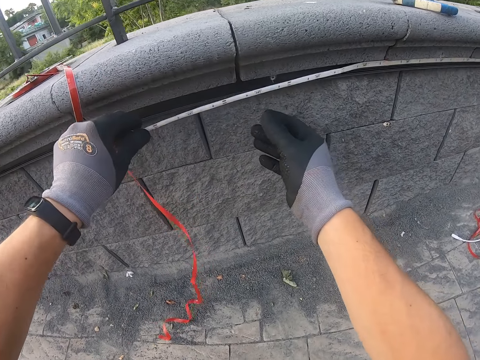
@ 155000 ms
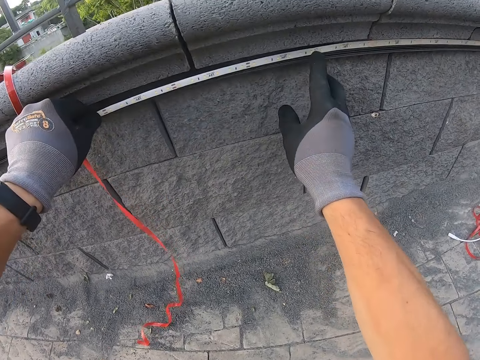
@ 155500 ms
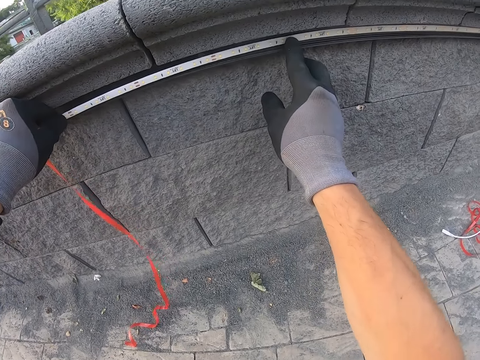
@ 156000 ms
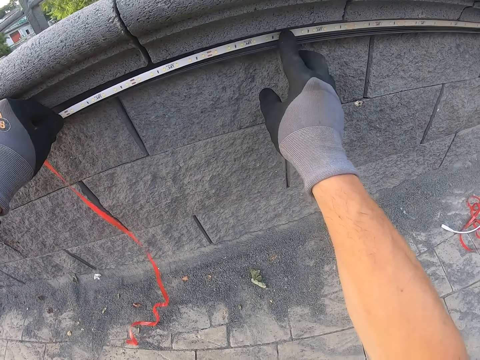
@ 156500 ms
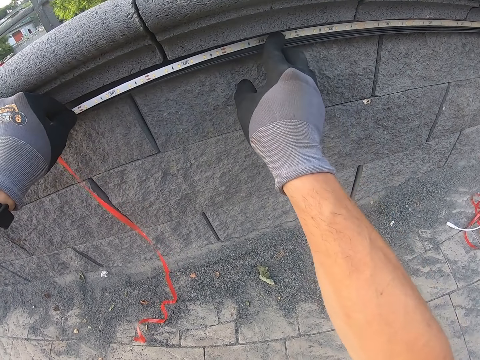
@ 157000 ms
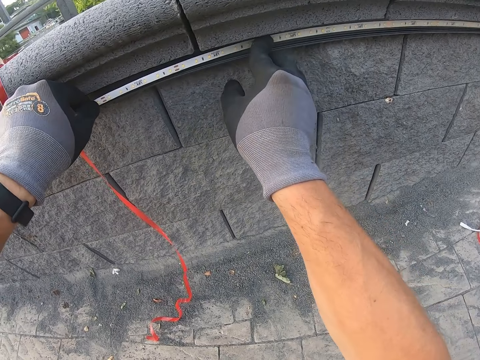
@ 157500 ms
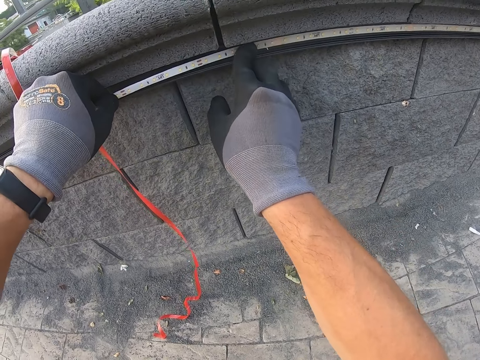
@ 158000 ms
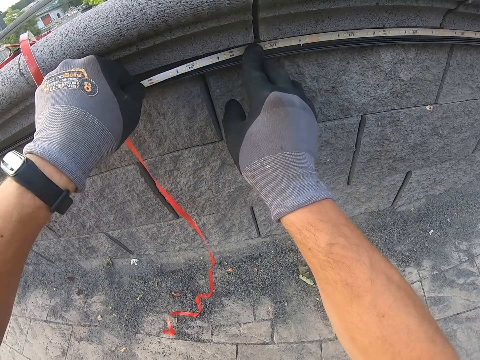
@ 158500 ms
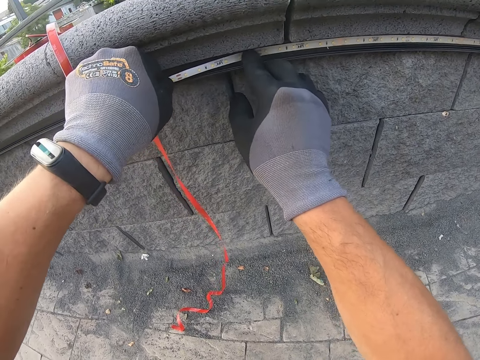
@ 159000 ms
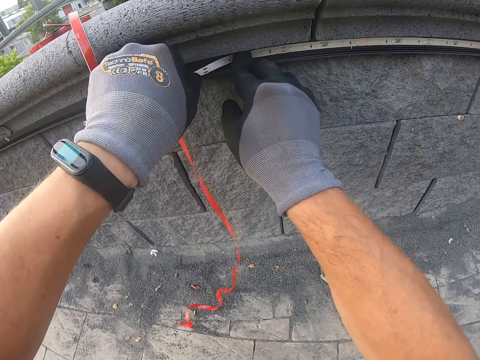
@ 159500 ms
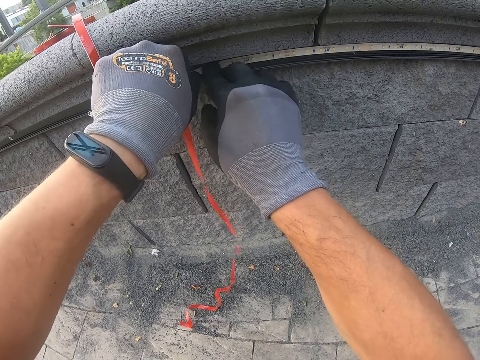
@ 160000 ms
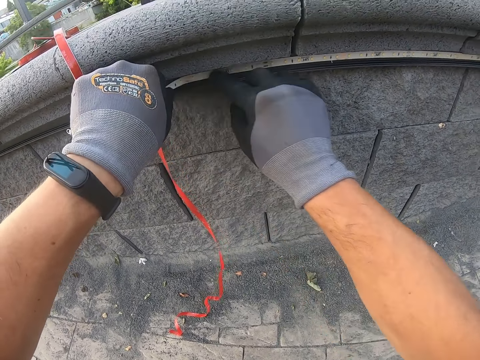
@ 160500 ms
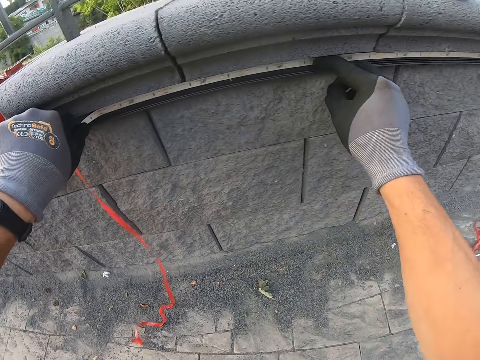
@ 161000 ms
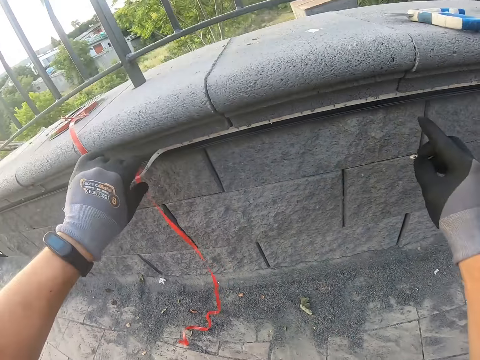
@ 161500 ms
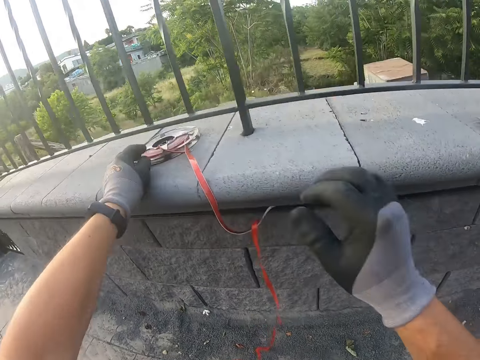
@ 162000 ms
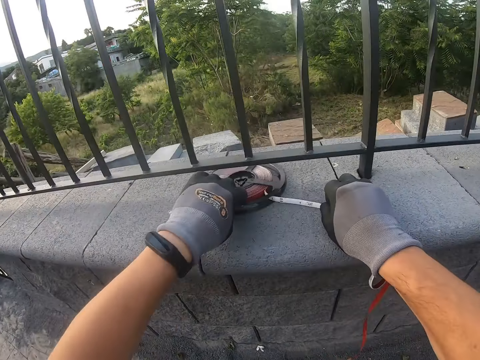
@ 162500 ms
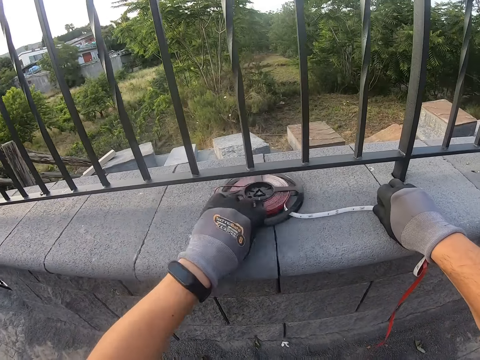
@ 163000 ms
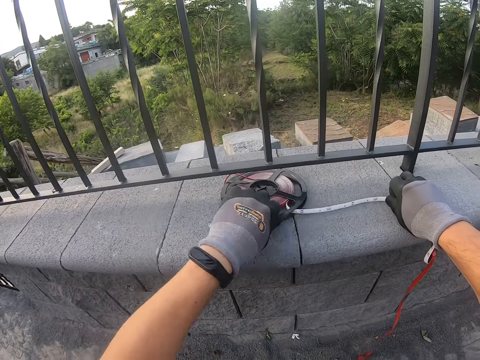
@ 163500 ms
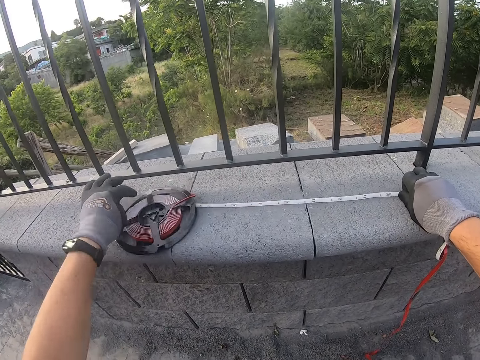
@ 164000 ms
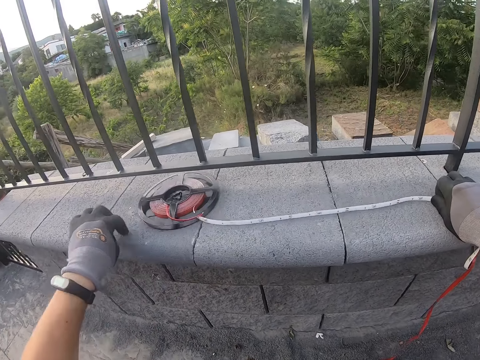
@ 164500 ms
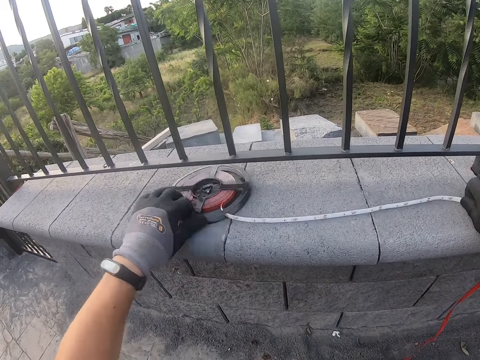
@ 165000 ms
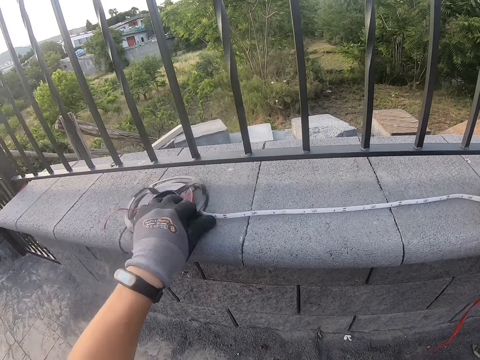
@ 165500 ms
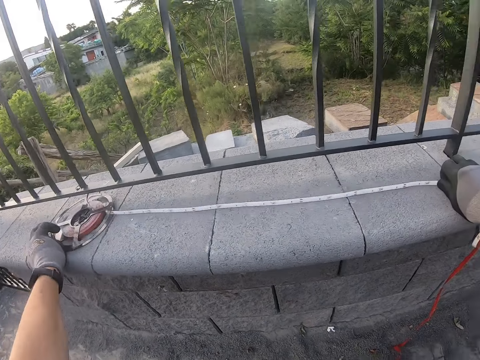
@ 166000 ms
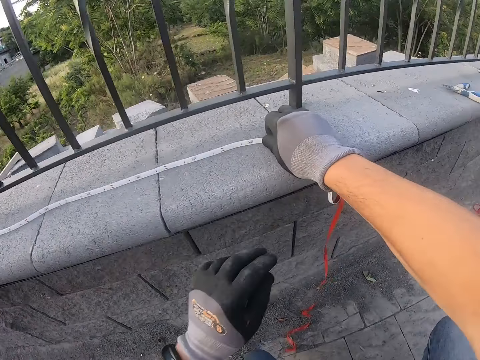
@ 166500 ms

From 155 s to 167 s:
The camera wearer sticks the strip lights on the wall. They push the cable against the wall. They pull on the strip lights. They unfold the cable.

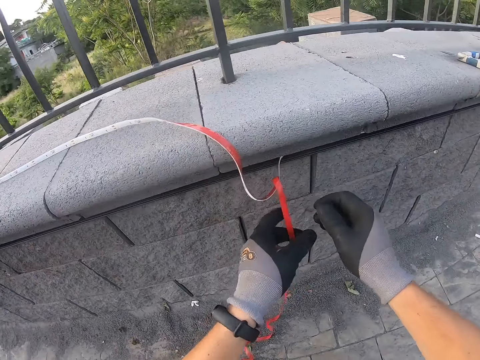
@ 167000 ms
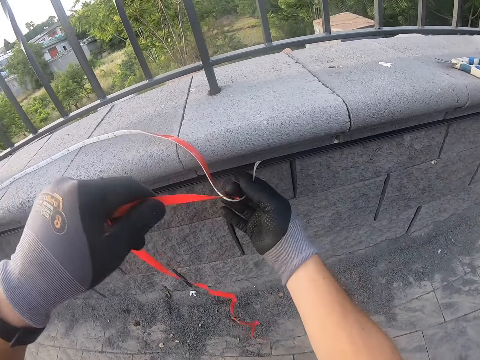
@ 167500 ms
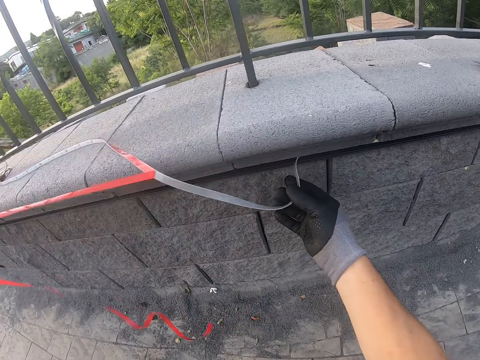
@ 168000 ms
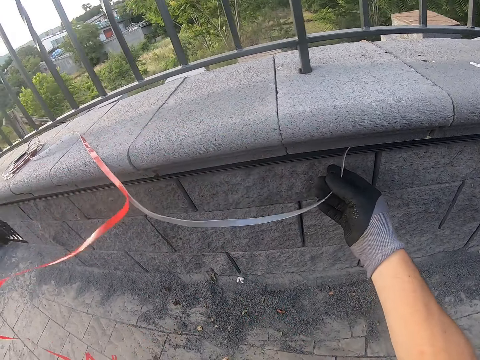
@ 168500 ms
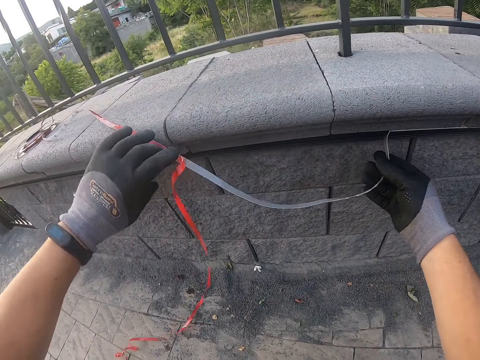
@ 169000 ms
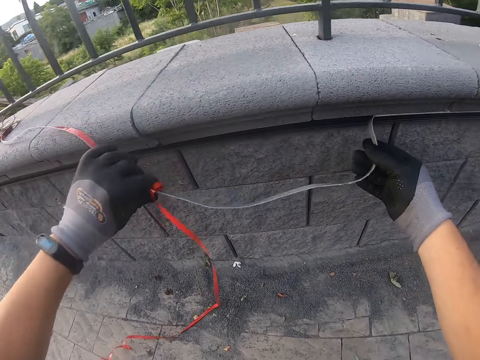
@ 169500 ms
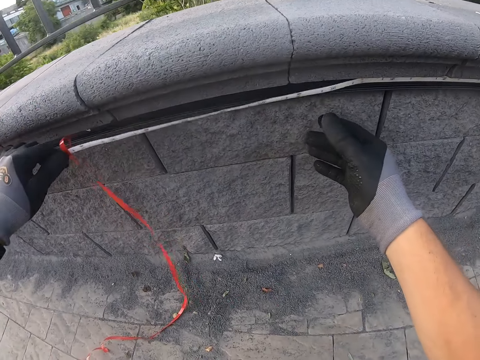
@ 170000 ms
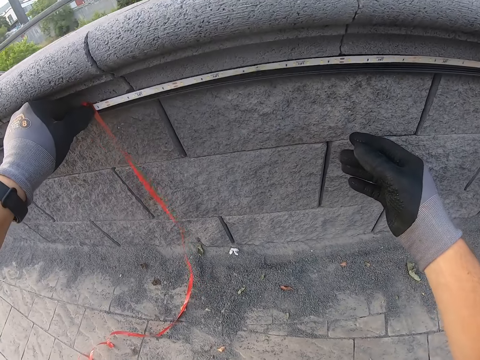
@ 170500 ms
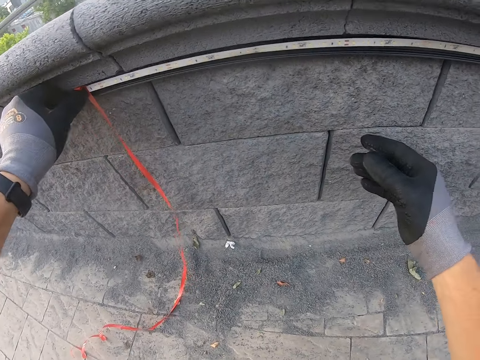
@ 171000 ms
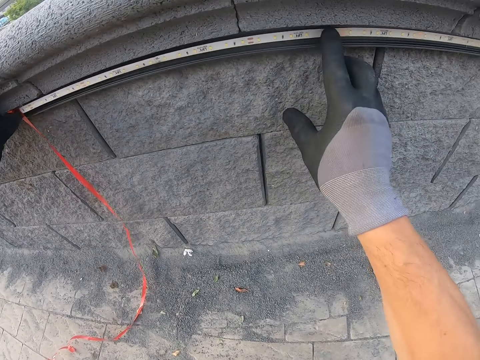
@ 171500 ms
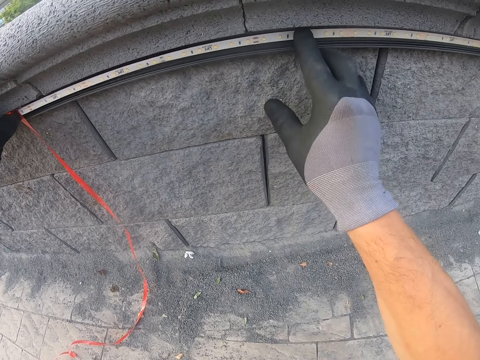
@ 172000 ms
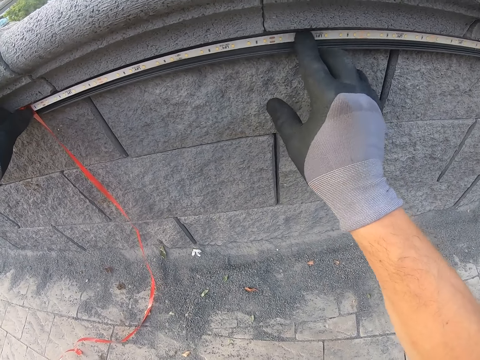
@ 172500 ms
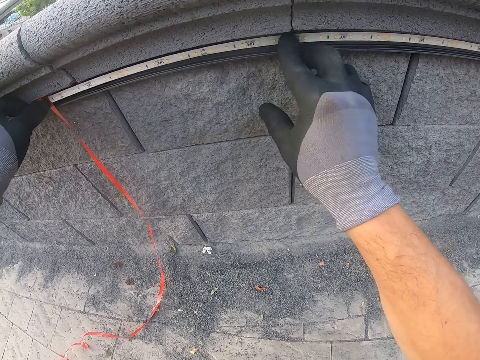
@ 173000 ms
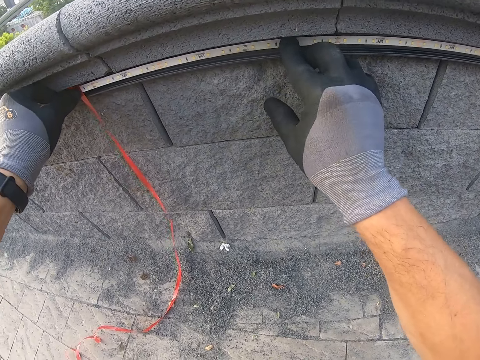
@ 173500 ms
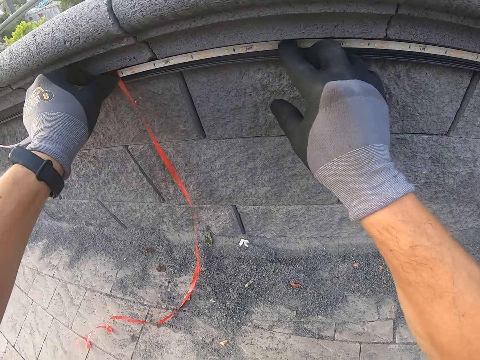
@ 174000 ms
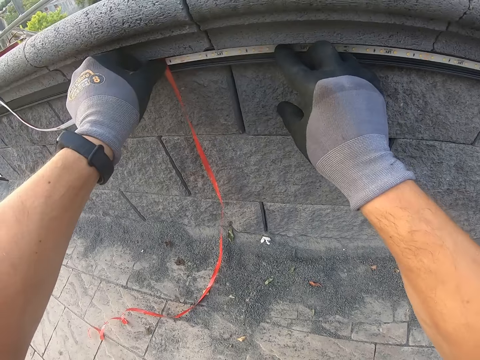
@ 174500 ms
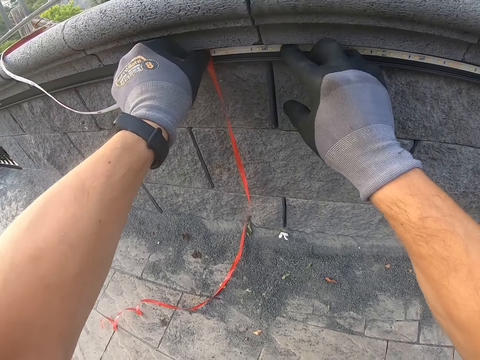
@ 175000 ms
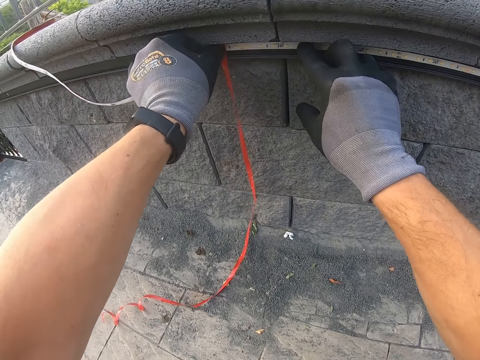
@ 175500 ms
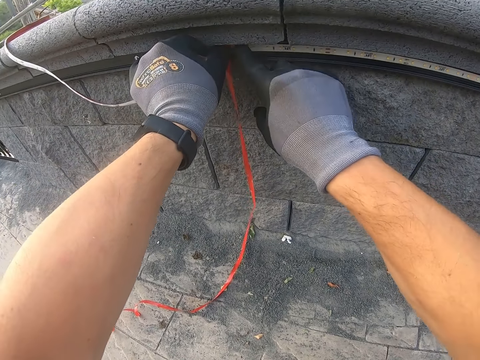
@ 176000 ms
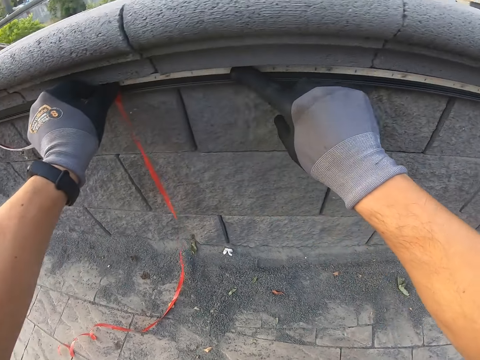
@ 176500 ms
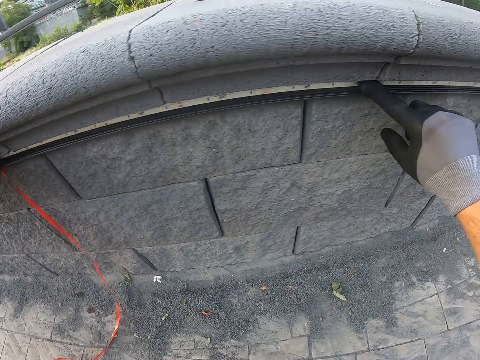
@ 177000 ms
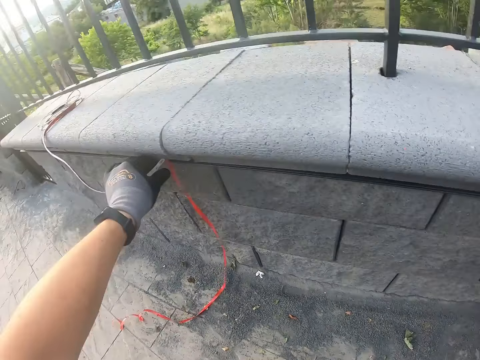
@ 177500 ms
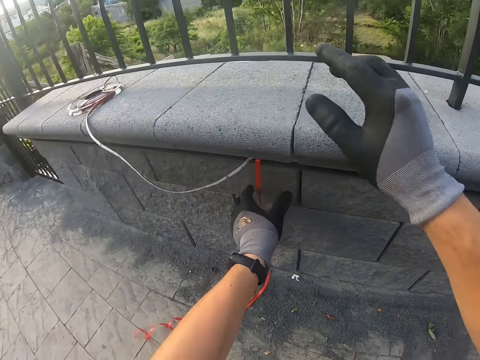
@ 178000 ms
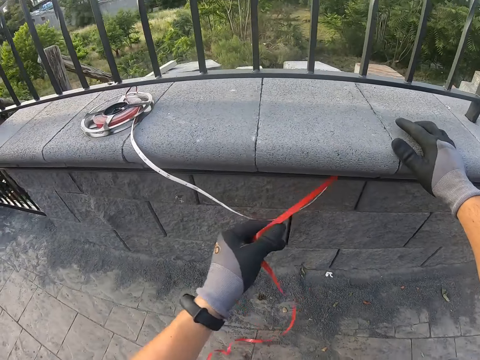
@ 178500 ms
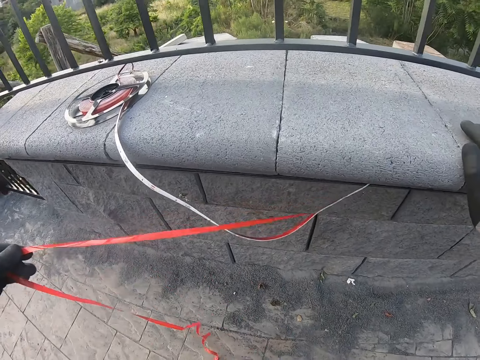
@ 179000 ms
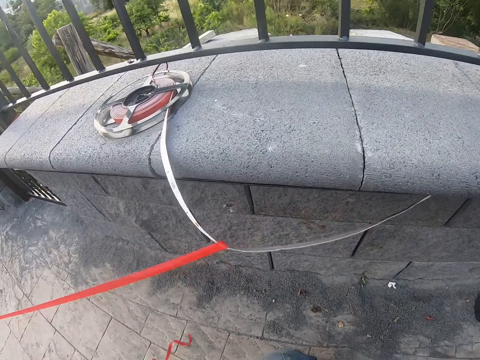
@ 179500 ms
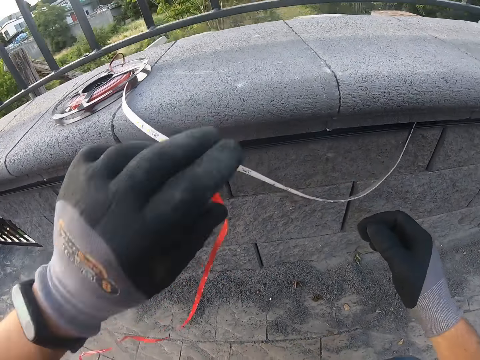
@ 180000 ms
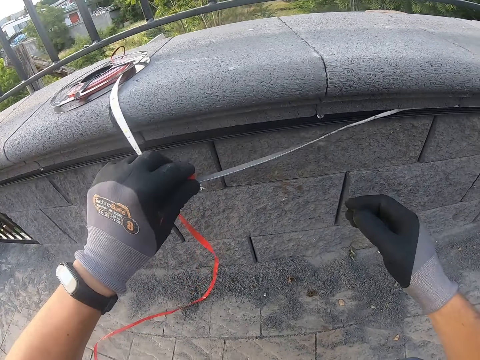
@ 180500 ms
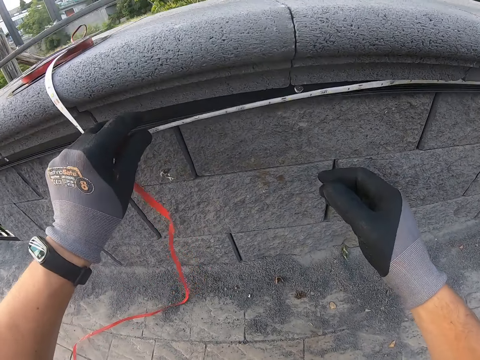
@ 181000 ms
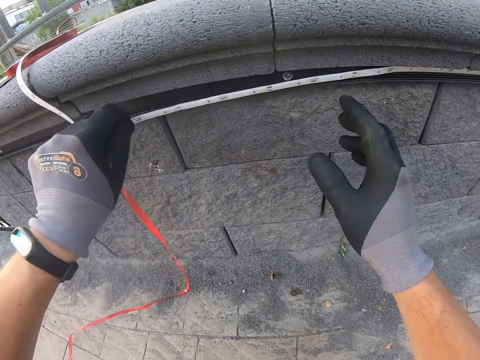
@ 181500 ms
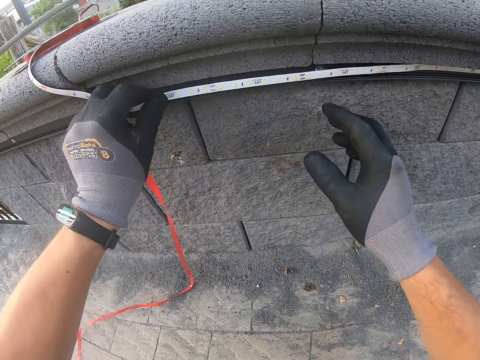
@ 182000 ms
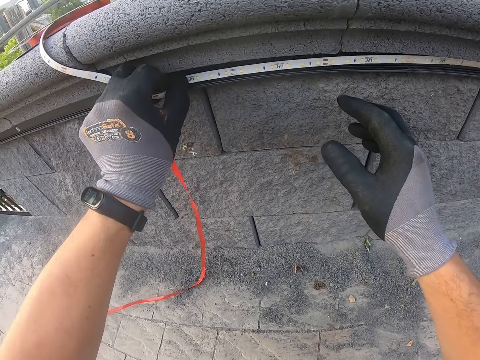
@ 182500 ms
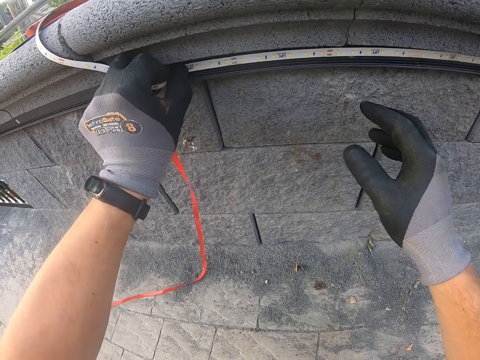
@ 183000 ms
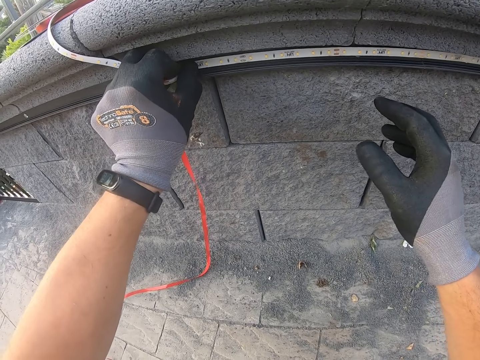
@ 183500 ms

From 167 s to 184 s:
The camera wearer pulls on the tape. They stick the strip lights on the wall. They push the cable against the wall. They pull on the tape. They stare at the wall. They stick the strip lights on the wall.
